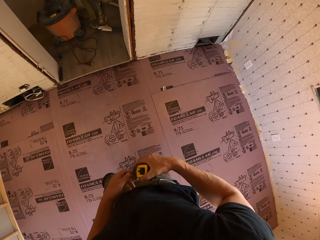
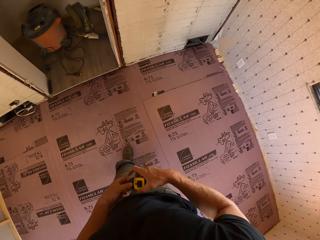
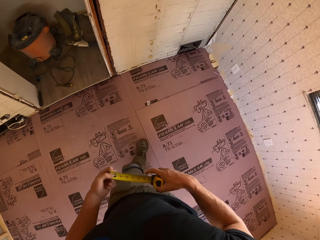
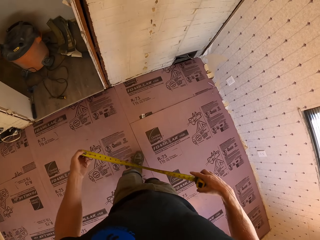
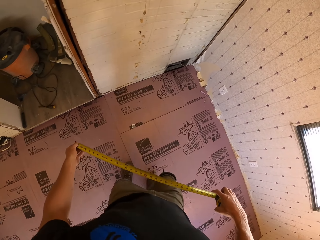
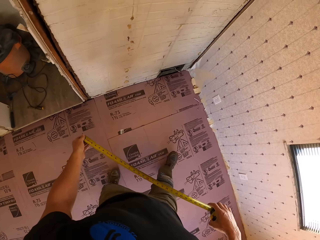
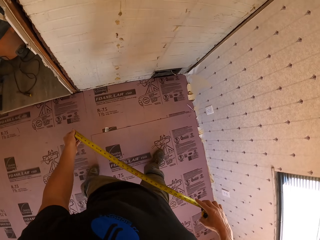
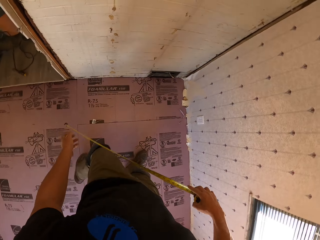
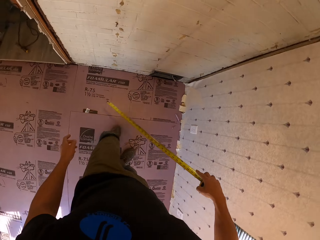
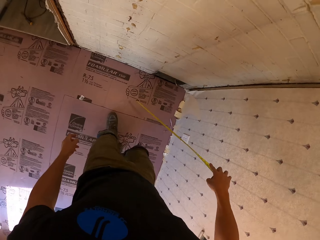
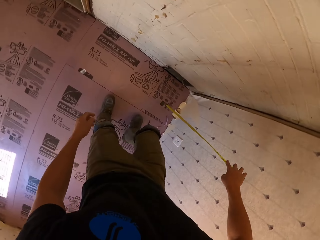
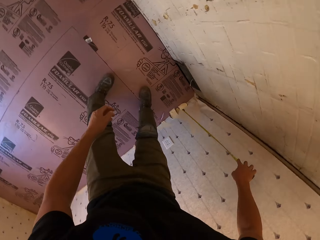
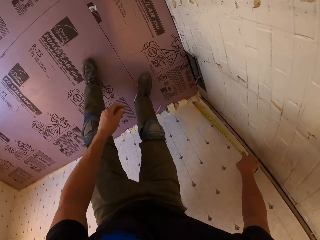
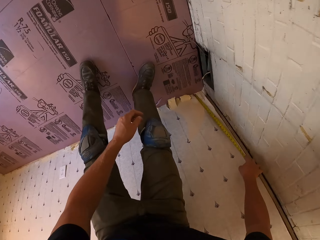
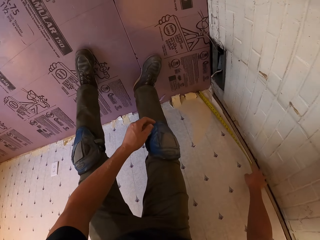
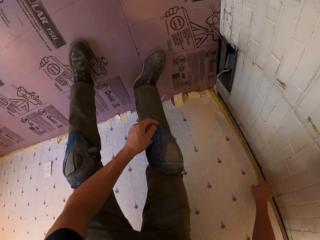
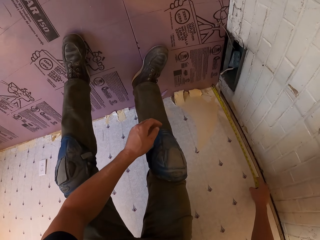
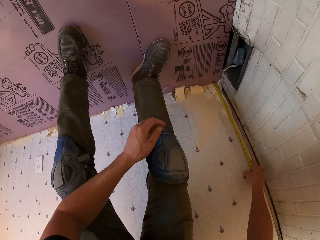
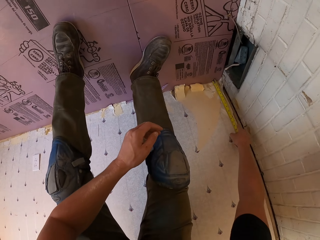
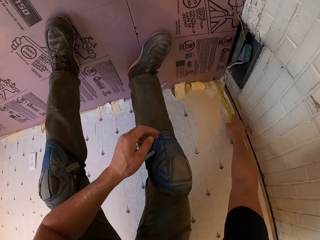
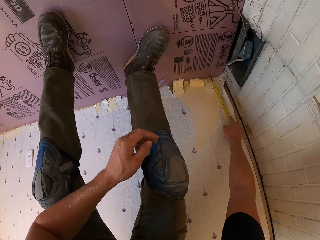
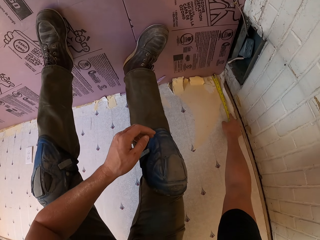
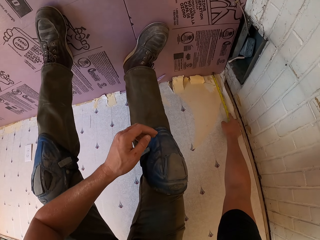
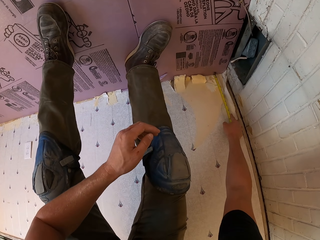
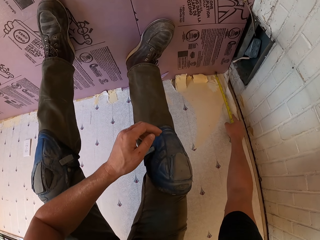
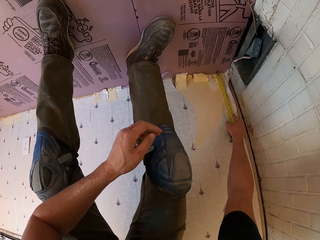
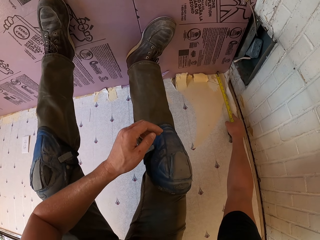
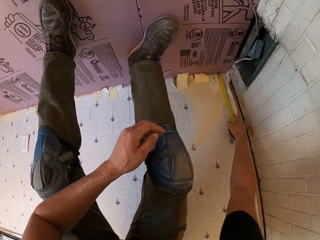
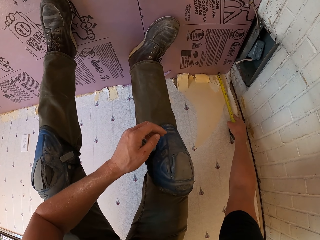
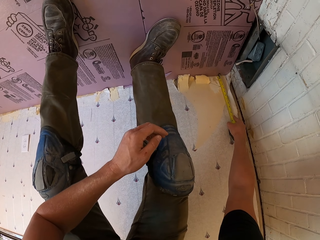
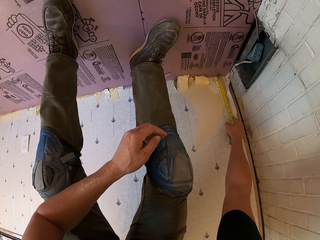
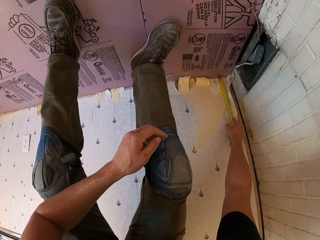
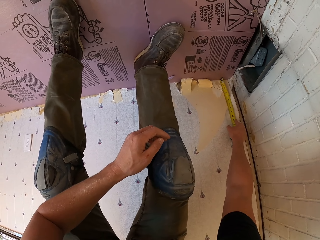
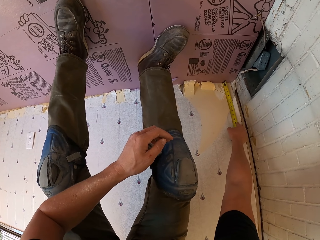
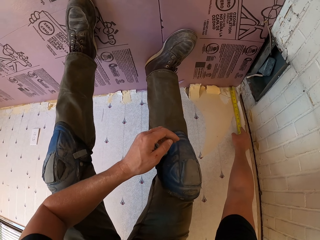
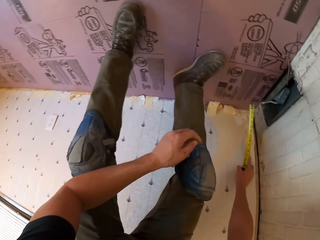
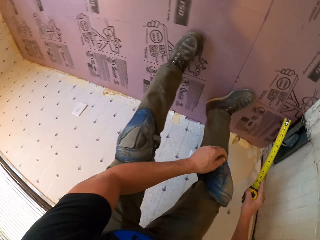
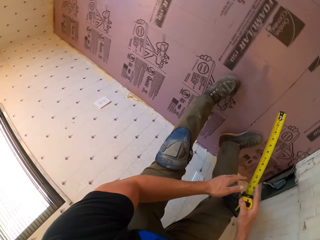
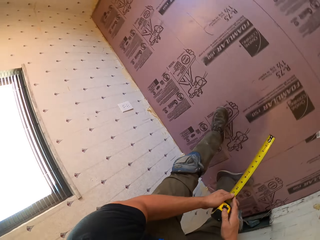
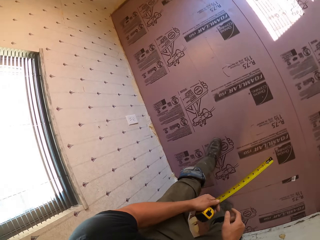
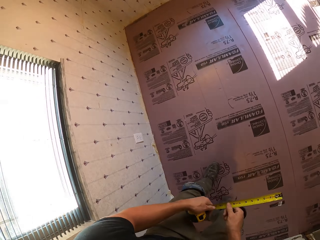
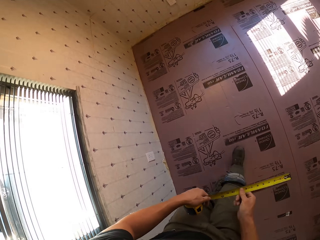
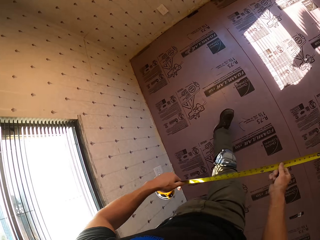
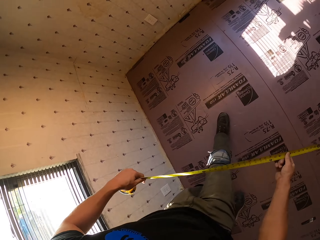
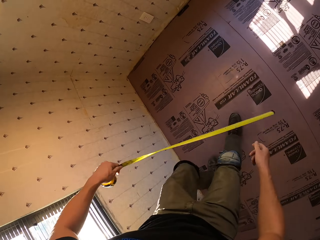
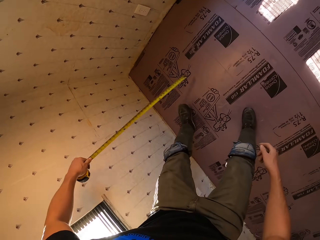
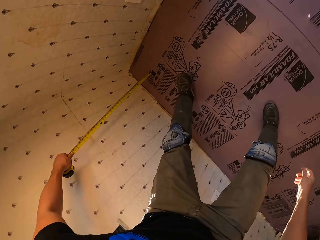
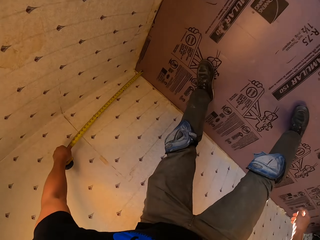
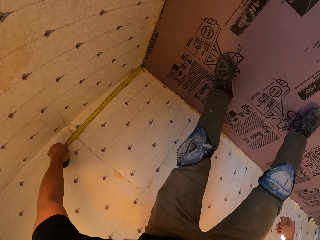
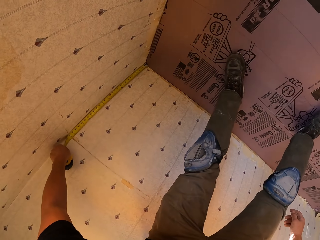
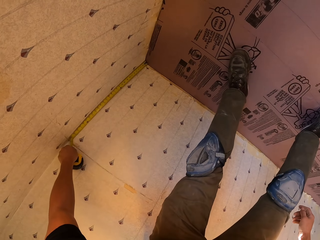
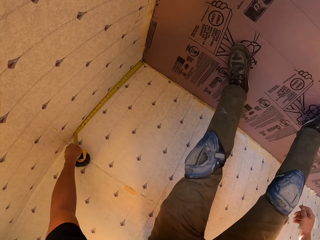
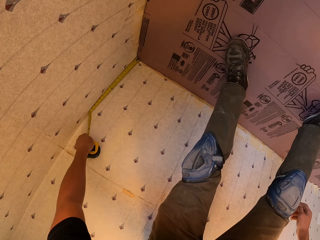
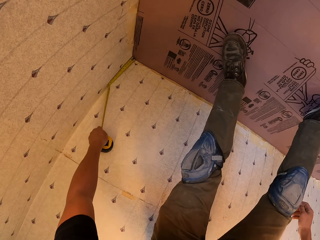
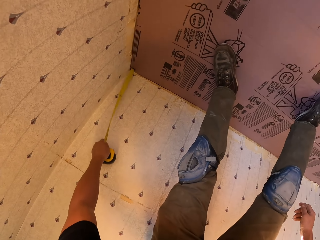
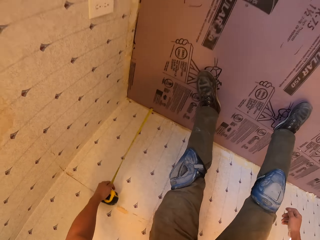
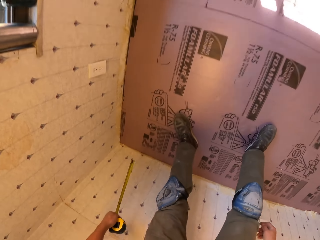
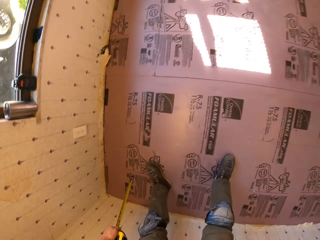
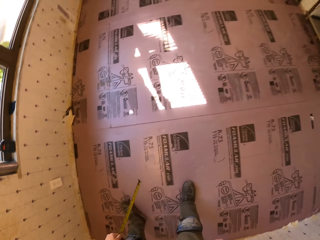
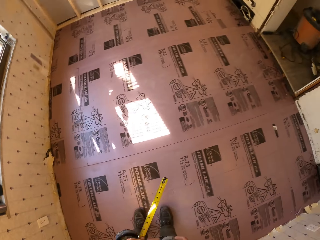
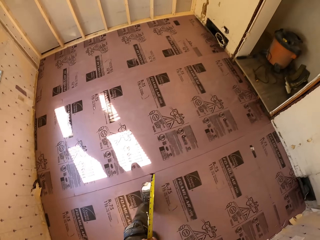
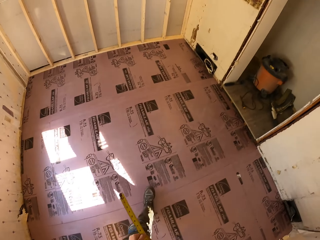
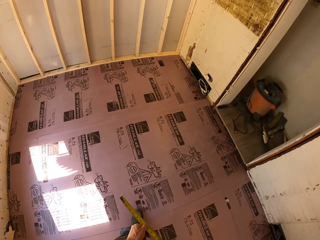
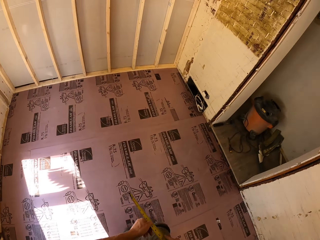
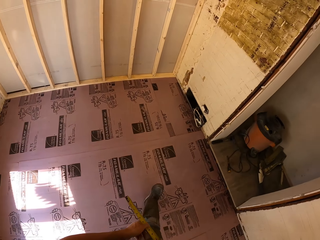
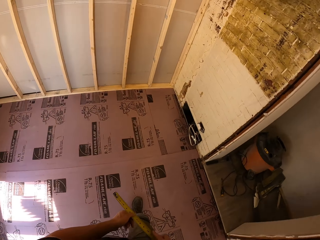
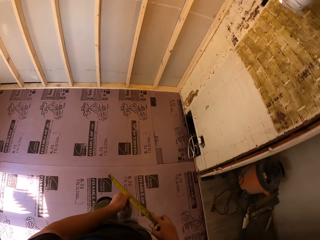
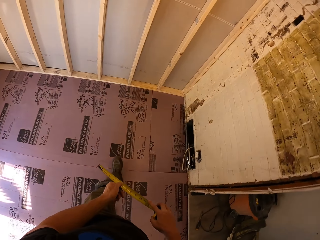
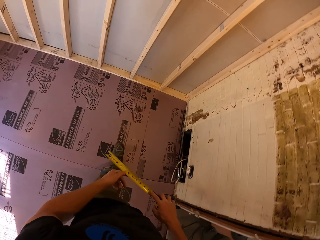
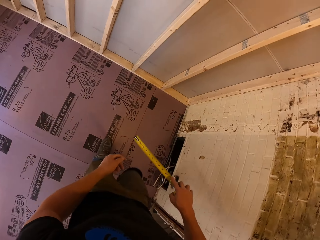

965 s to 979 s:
The camera wearer takes the tape measure. They step forward and measure the wall. They pass the tape measure to the left hand. They step forward and measure the wall. They step forward.

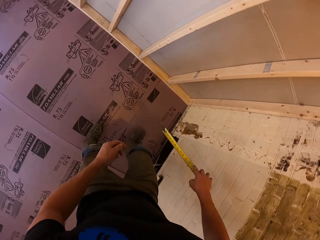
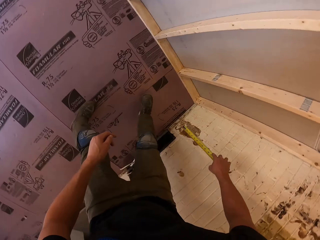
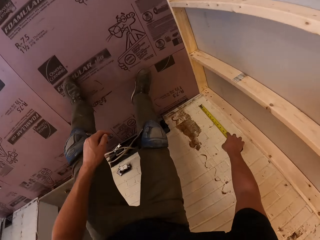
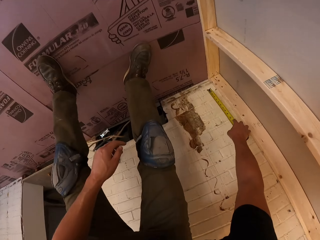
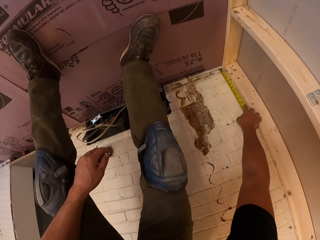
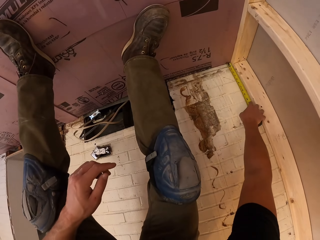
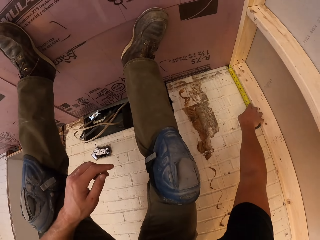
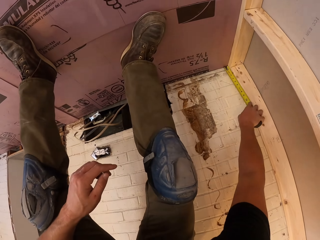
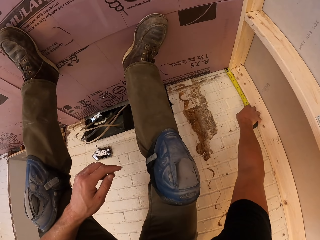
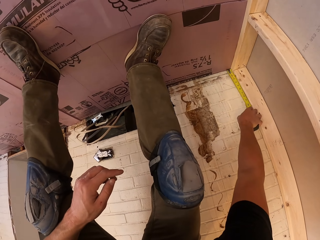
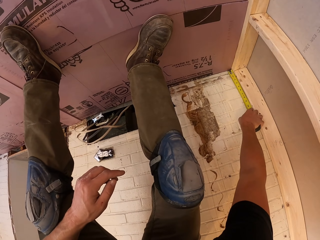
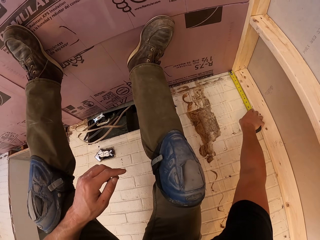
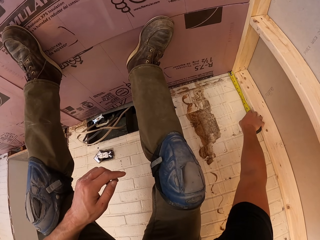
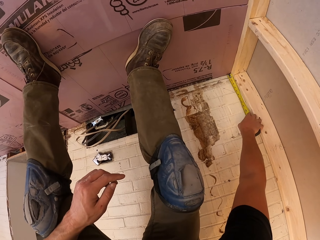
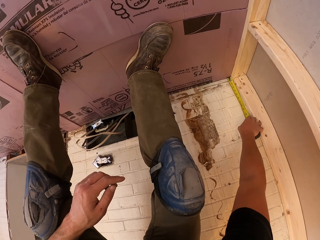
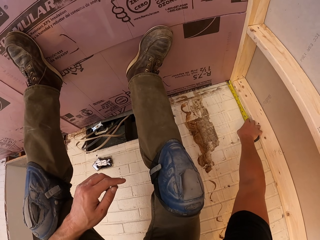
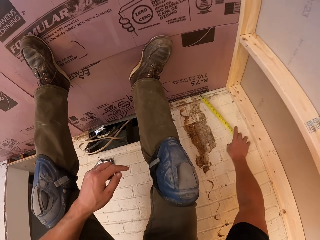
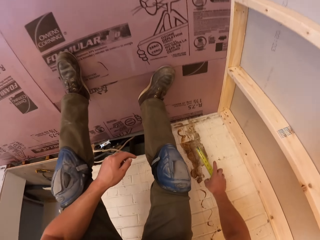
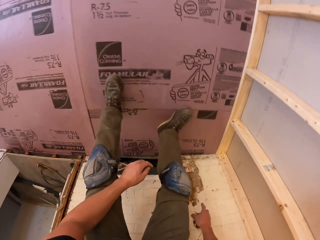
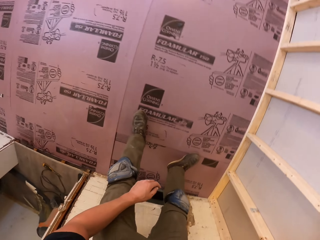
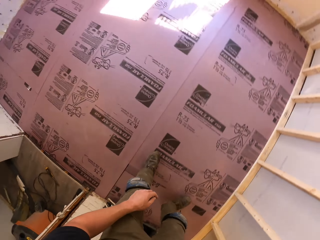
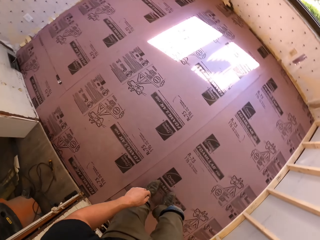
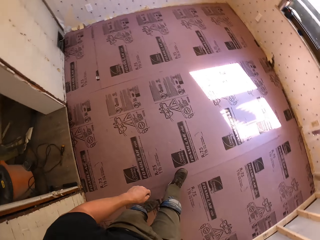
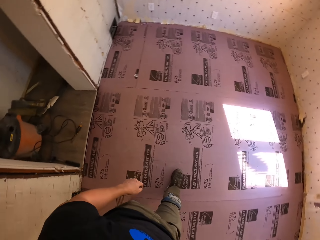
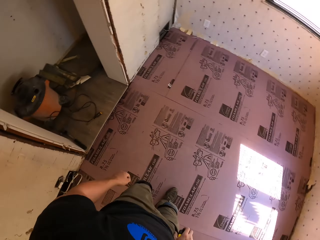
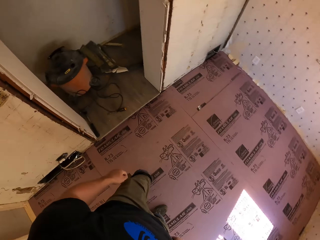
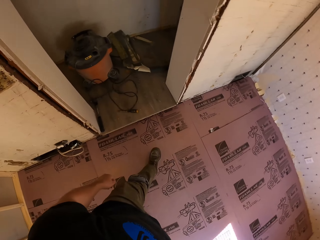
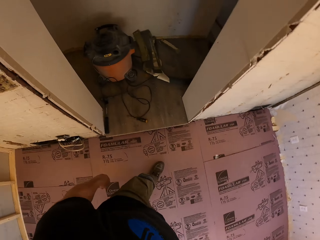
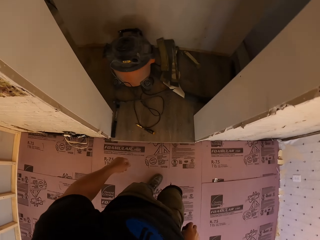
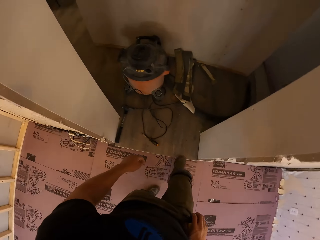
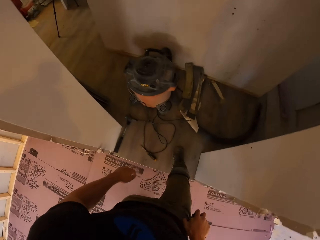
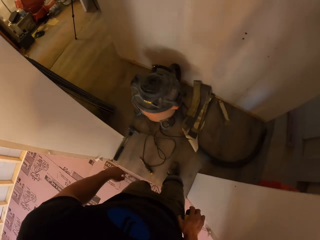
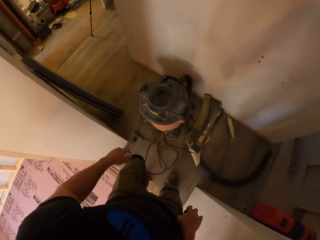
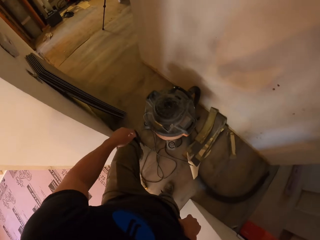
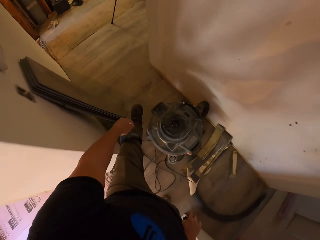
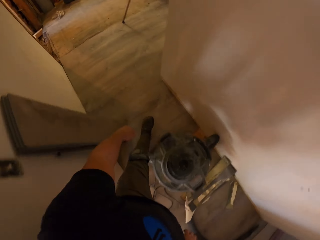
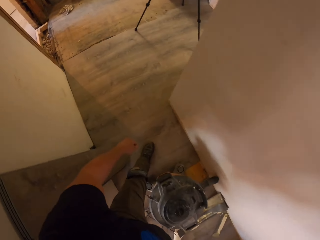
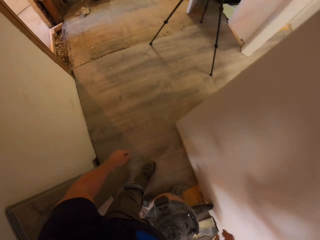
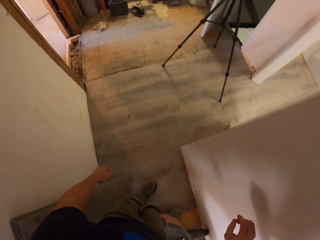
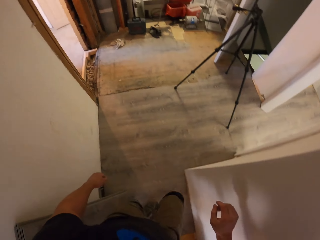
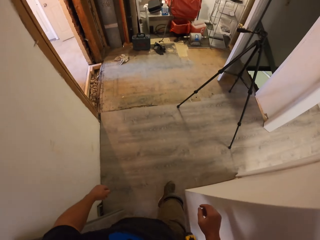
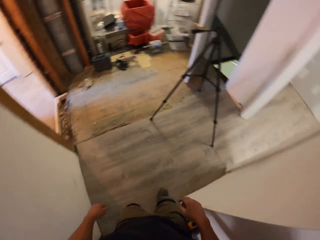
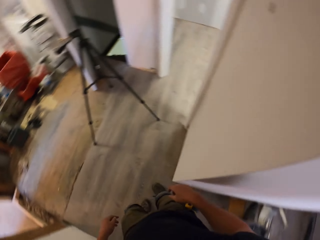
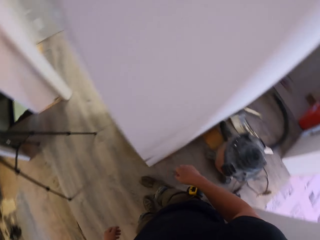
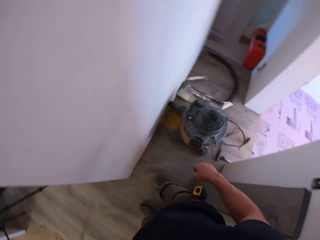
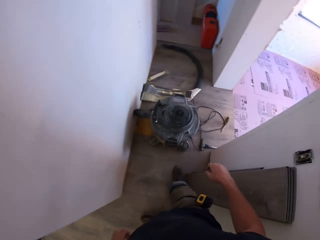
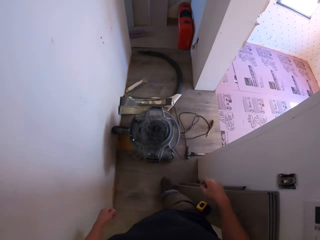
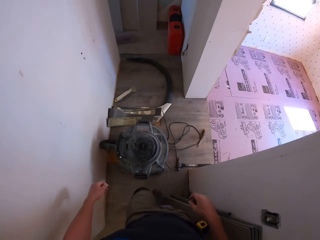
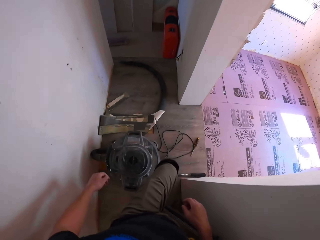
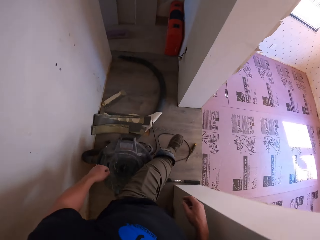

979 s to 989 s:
The camera wearer measures the wall. They walk around the house.
